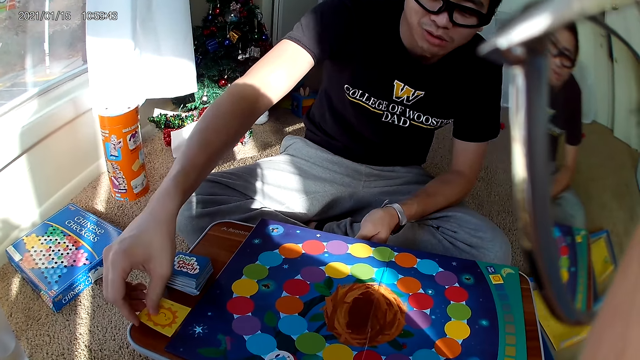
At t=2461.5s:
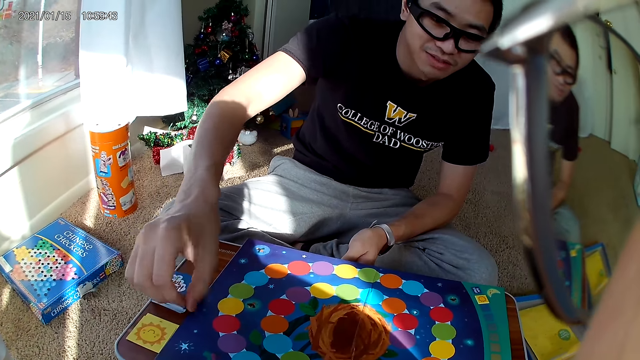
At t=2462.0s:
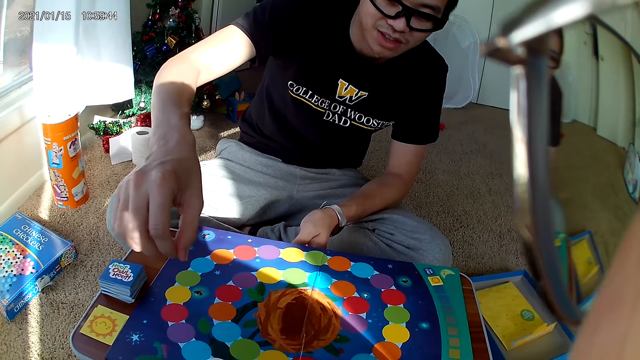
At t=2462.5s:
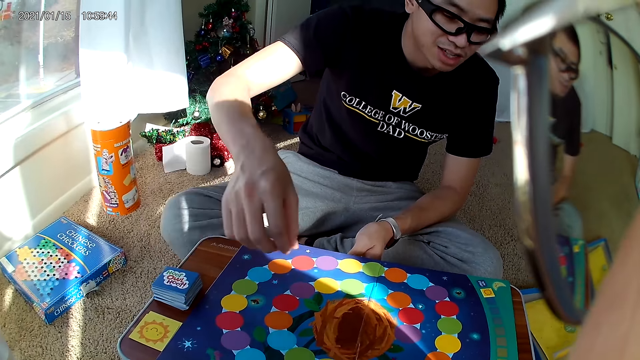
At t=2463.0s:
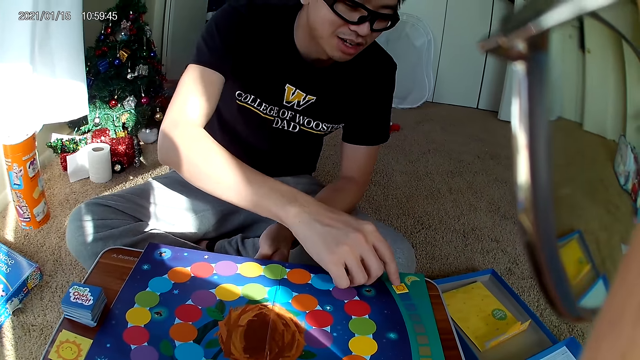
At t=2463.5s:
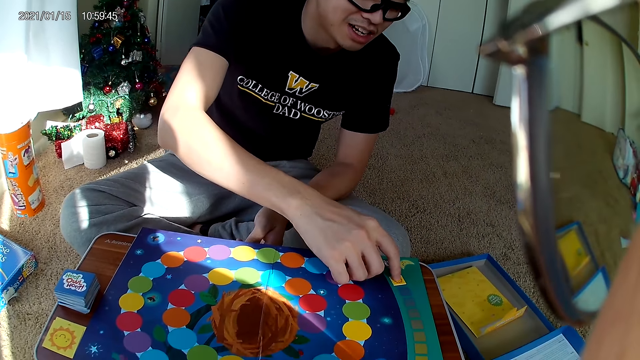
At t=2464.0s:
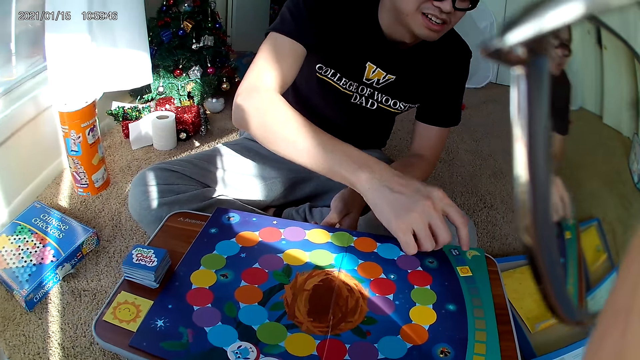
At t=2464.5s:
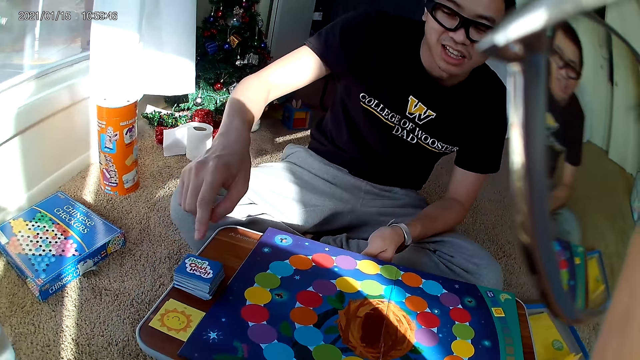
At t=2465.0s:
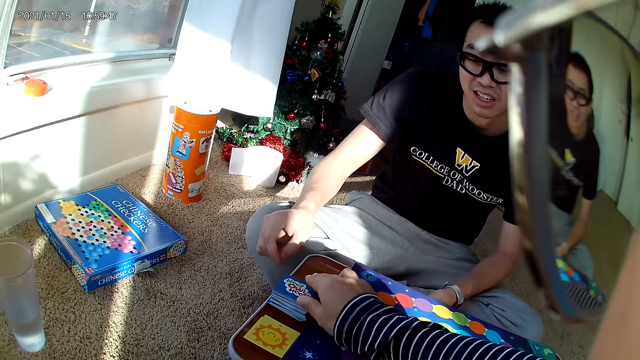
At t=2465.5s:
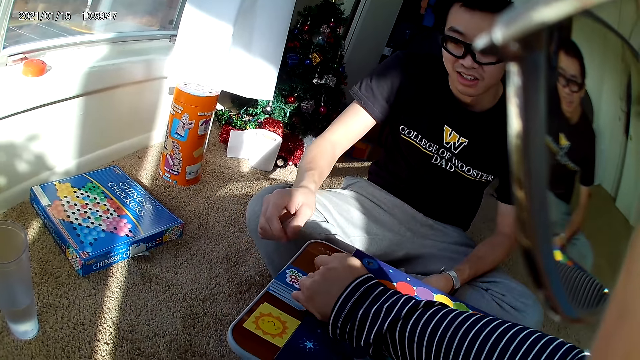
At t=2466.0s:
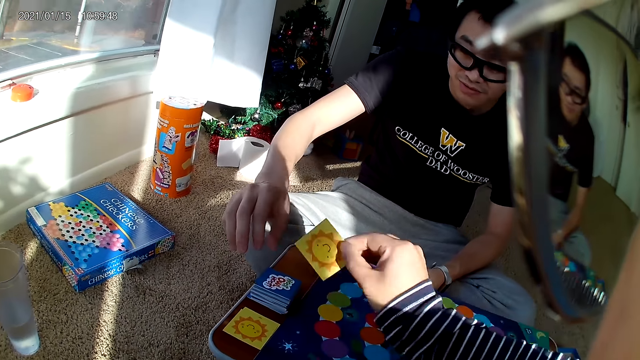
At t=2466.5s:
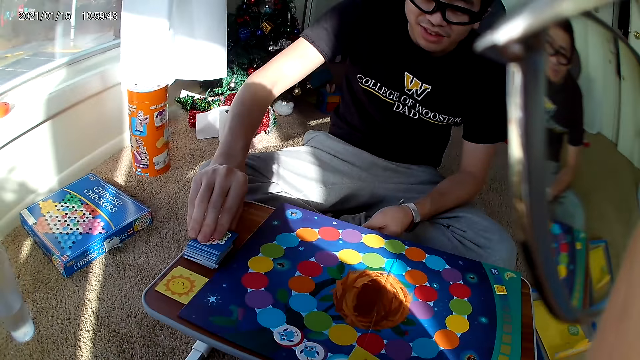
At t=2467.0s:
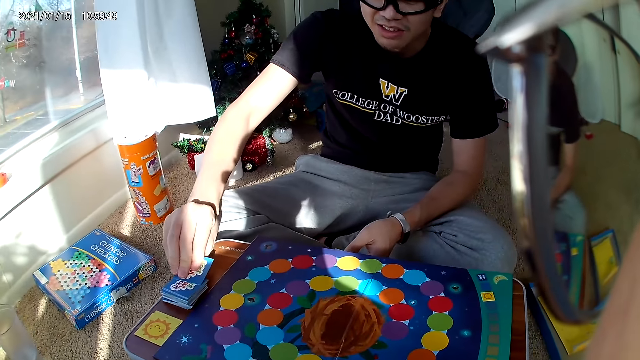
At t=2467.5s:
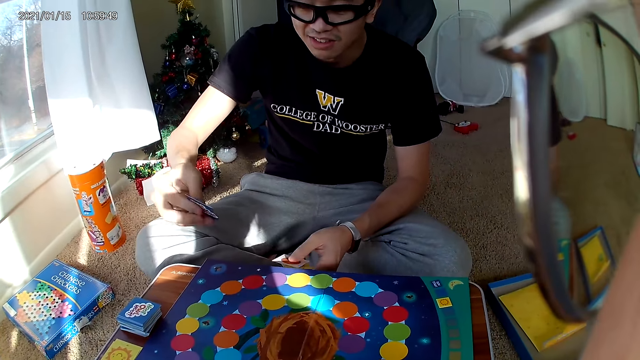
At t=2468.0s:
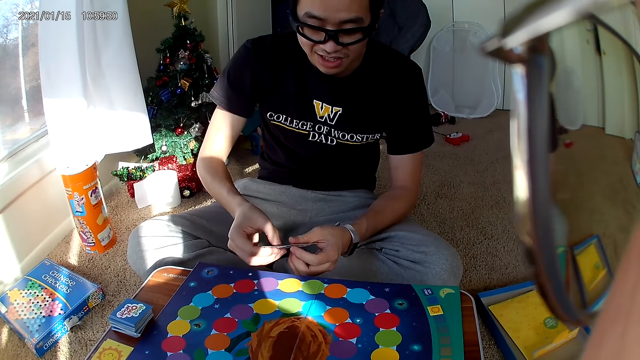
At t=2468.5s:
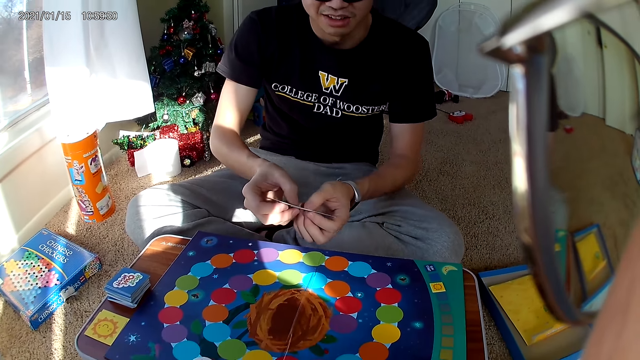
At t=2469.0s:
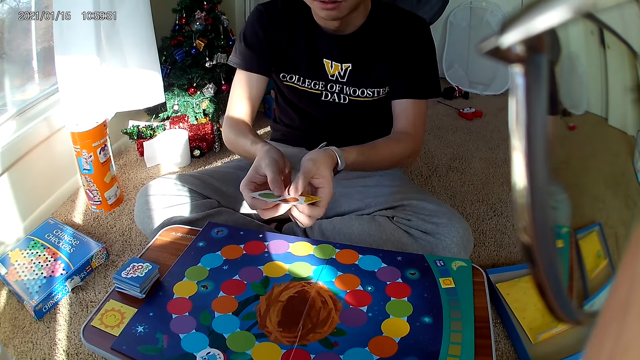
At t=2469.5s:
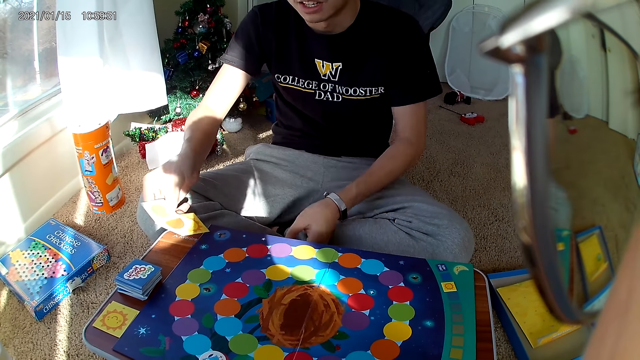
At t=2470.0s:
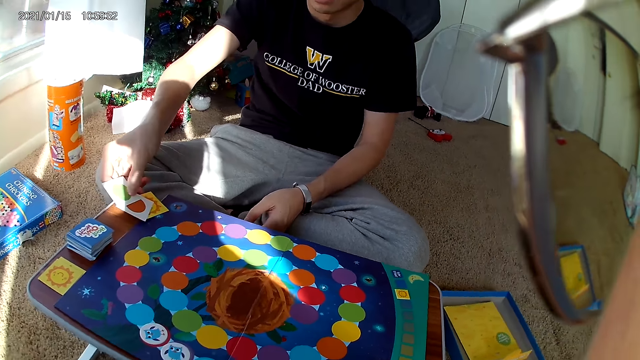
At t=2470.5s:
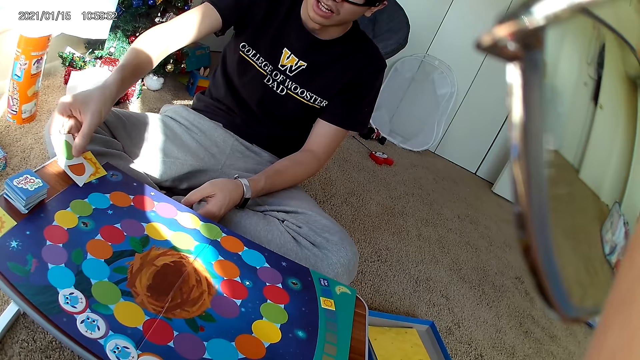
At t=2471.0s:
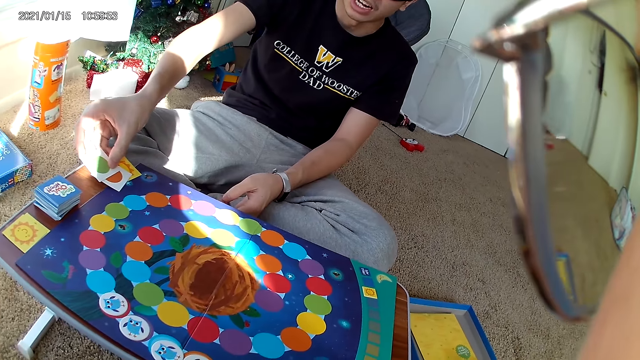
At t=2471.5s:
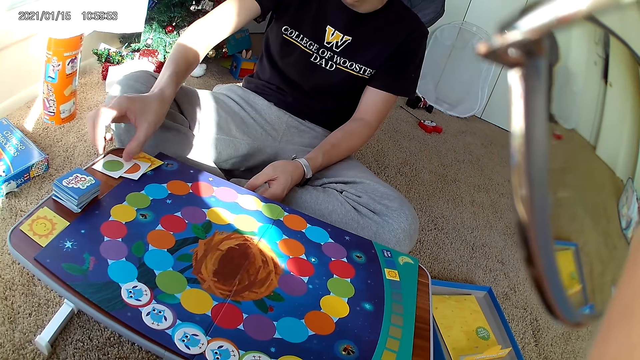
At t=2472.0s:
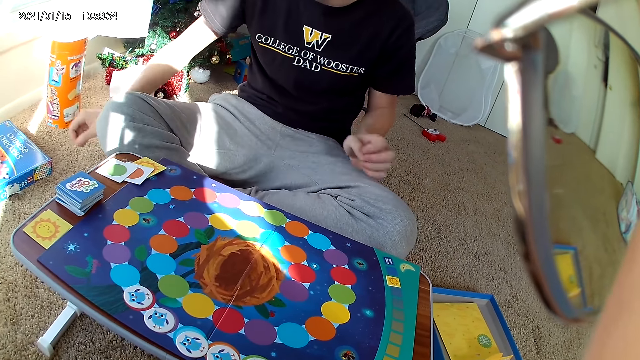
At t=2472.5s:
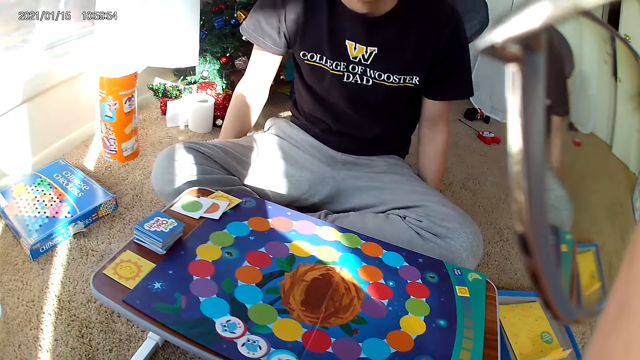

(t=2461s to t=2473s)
A man places a card on the card on the wooden board. The man moves a card on the cardboard with his right index finger. The camera wearer takes a card from a deck of cards. The man takes a card from the deck of cards and holds the cards with both hands. The man drops the cards in his right hand on the cardboard.

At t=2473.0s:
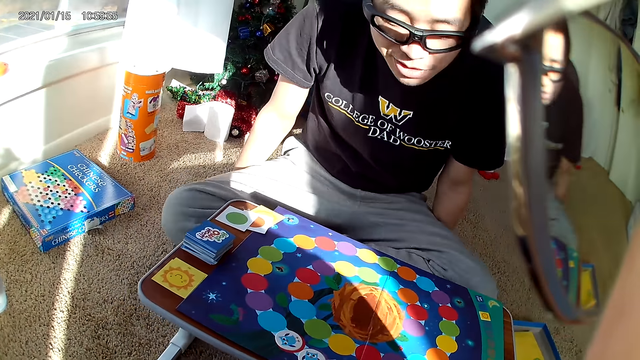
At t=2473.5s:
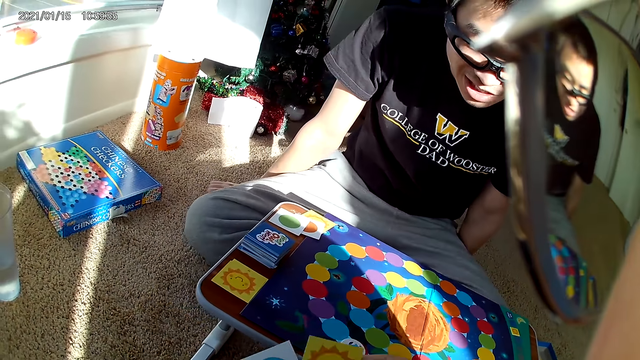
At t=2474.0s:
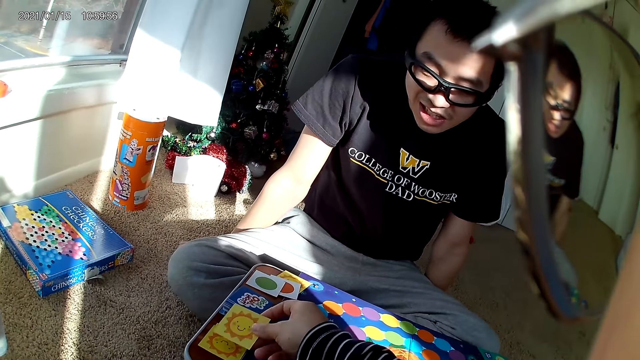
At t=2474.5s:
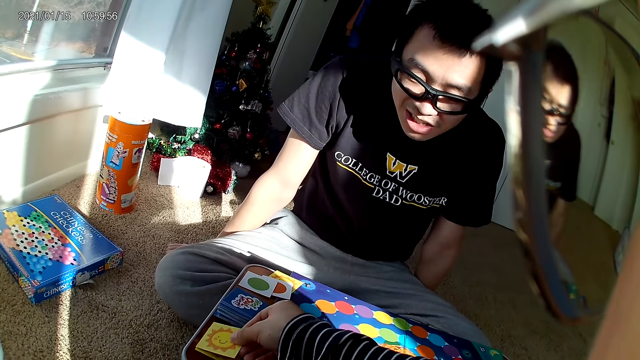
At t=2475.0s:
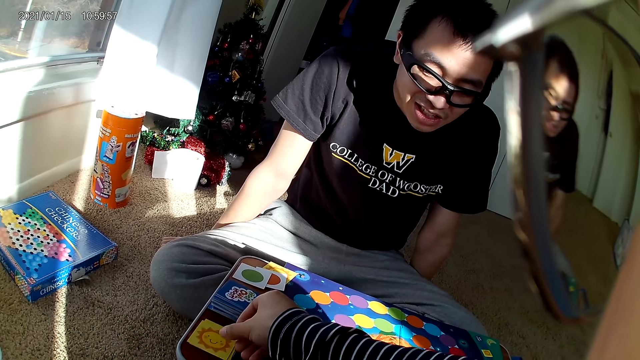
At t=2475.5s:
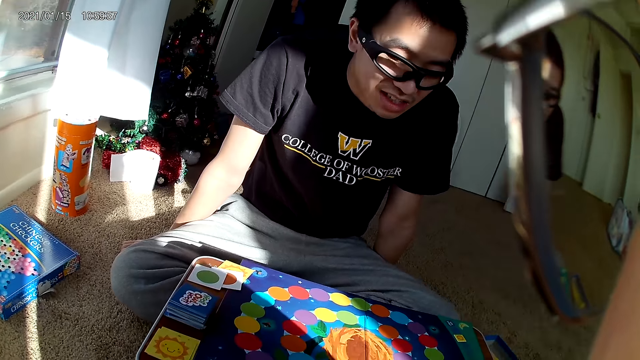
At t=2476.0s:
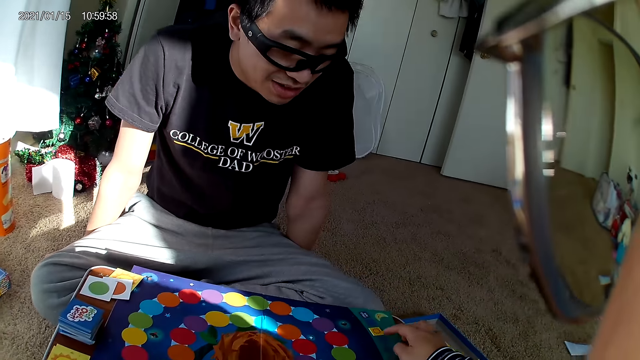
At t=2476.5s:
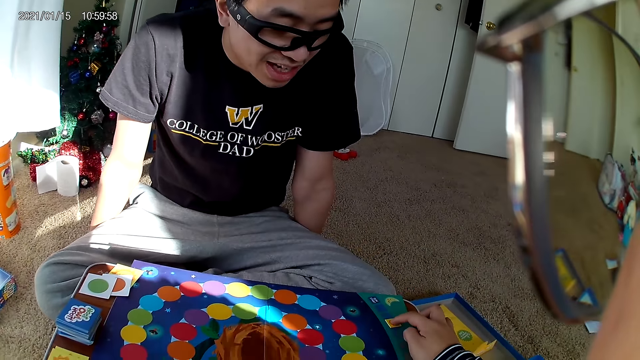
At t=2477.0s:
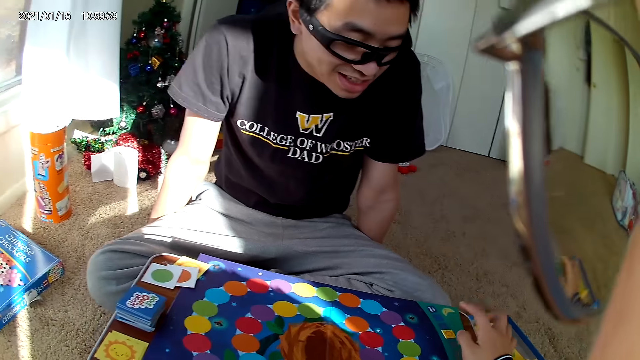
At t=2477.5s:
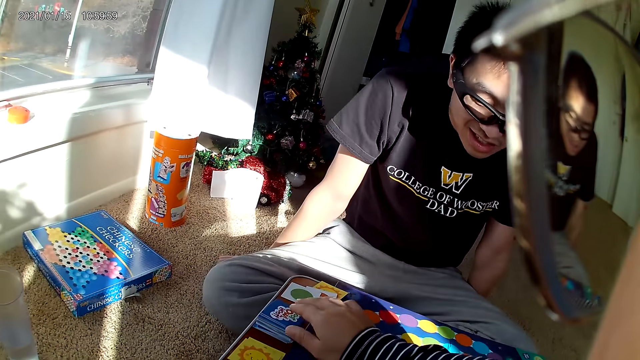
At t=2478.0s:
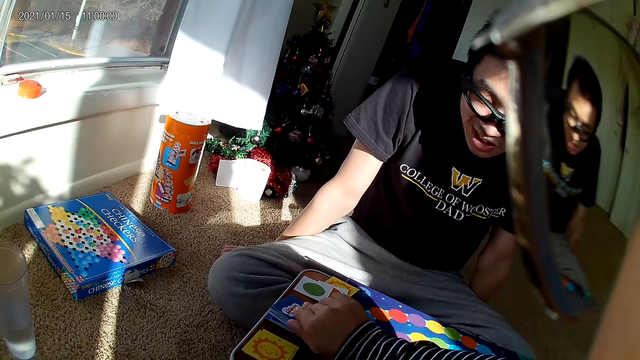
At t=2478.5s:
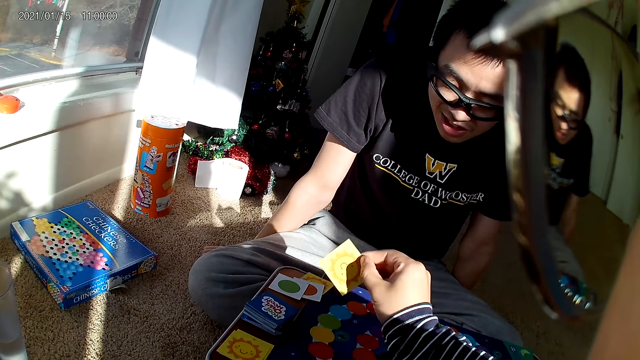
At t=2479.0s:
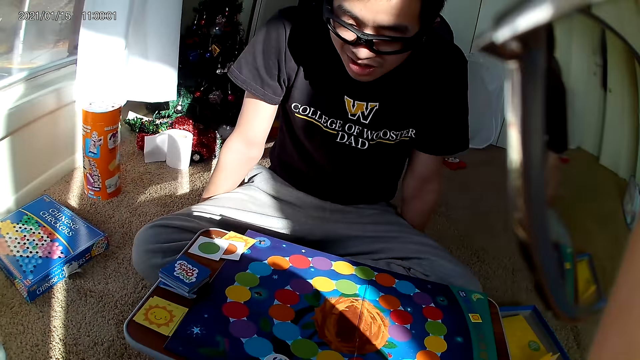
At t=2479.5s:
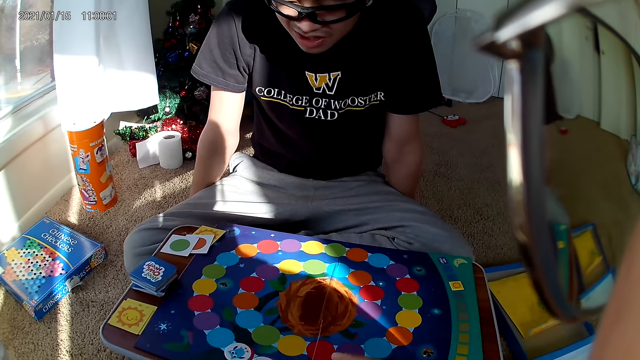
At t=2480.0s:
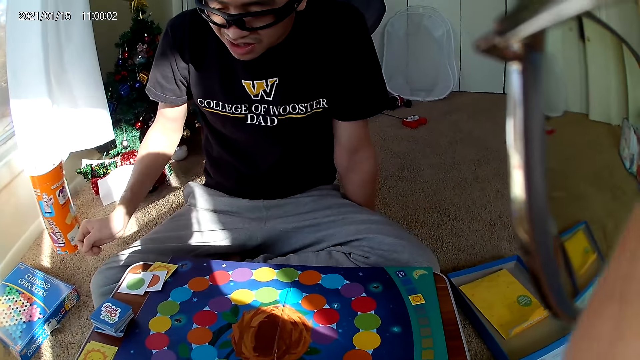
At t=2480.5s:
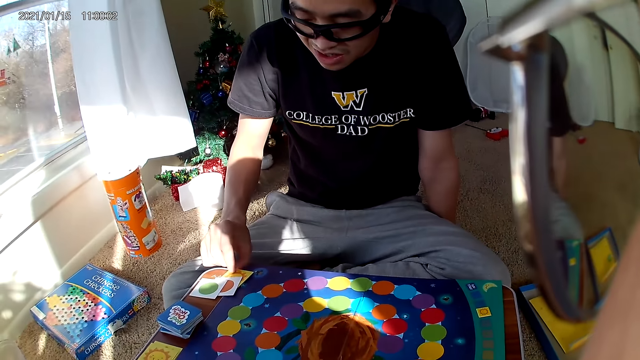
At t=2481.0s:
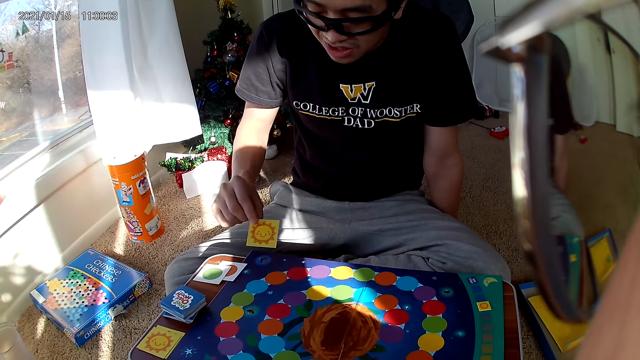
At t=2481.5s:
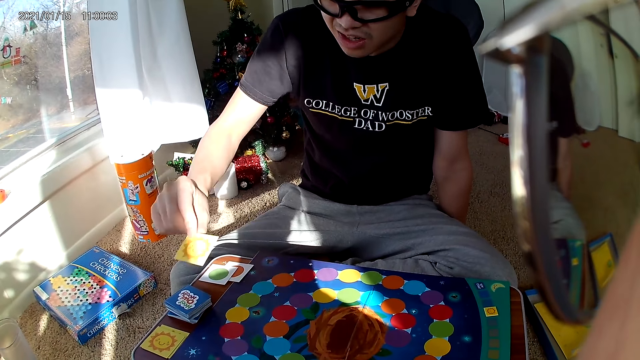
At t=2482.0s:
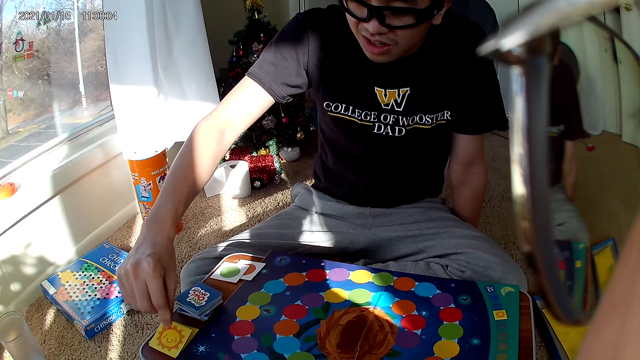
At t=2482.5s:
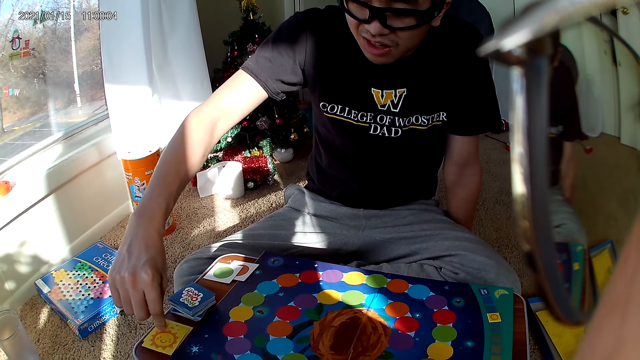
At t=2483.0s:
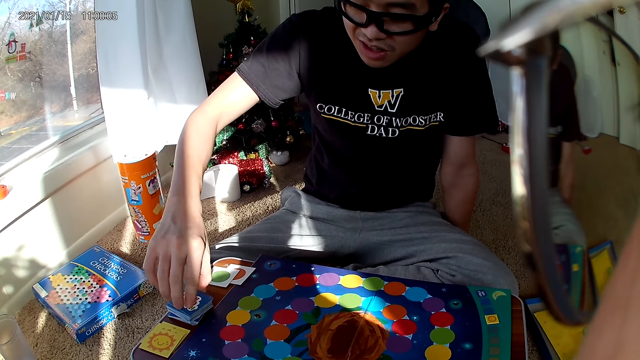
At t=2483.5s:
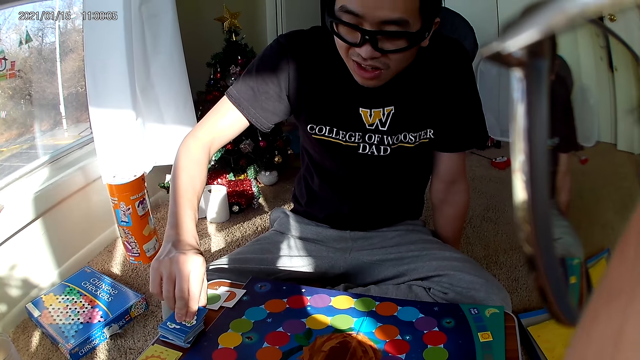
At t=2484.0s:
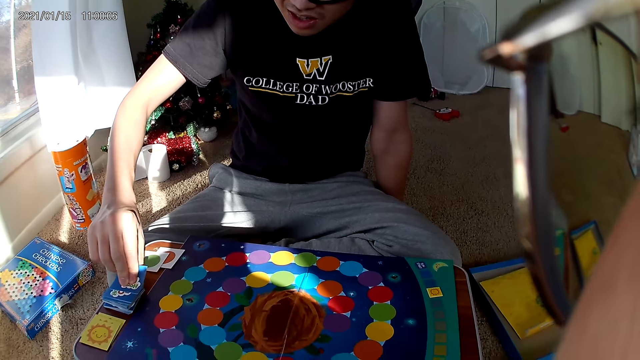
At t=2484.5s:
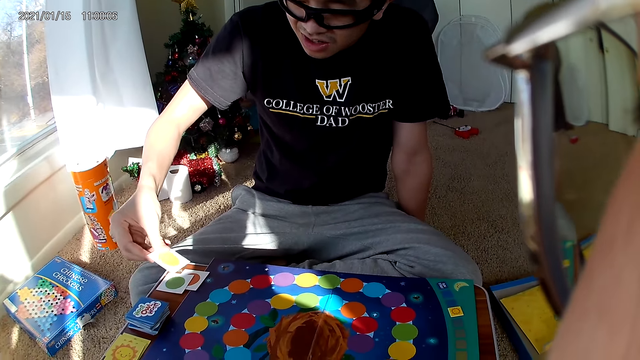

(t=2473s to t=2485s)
The camera wearer drops a card on the cards on the wooden board. They move a card on the cardboard and take a card from the deck of cards. A man takes a card on the cardboard. The man drops the card on the cards on the wooden board. The man takes a card from the deck of cards on the wooden board.
